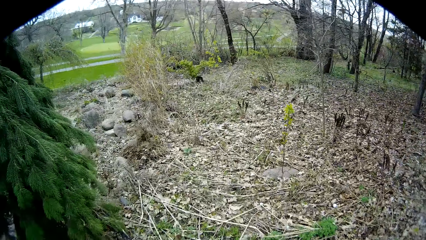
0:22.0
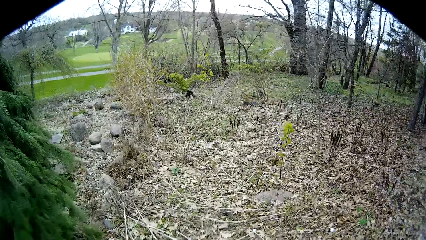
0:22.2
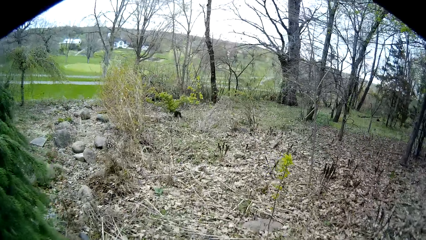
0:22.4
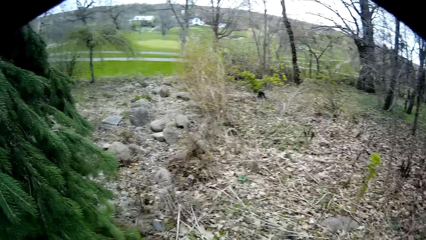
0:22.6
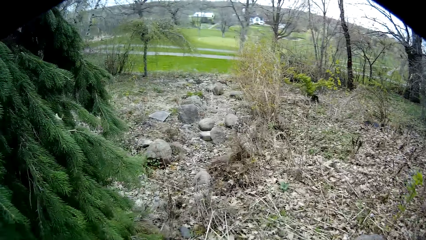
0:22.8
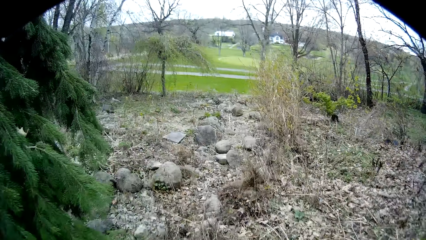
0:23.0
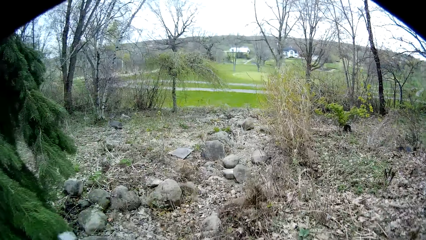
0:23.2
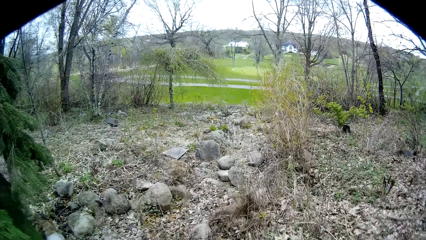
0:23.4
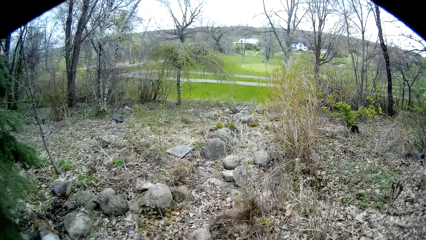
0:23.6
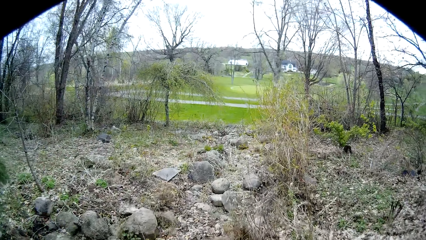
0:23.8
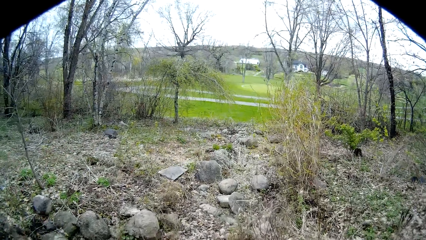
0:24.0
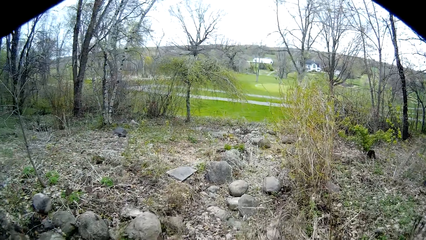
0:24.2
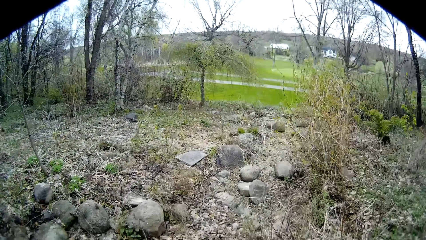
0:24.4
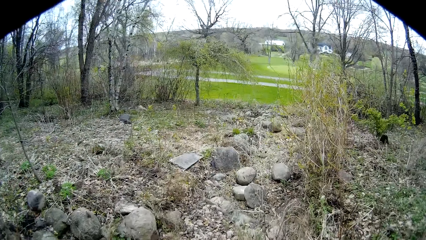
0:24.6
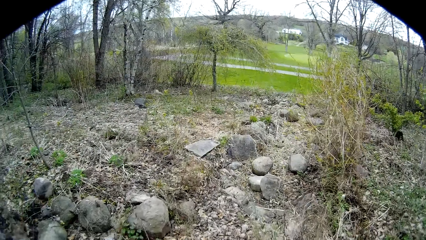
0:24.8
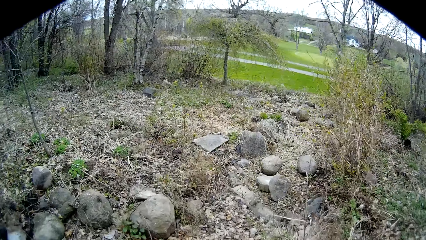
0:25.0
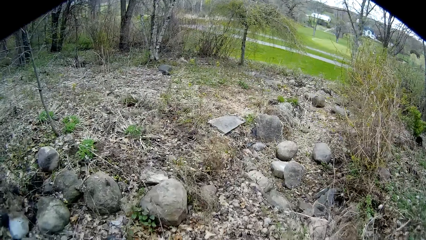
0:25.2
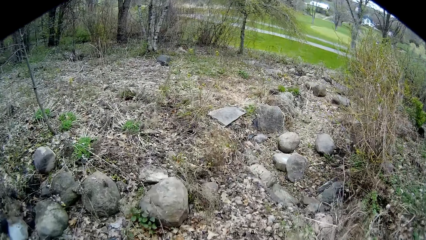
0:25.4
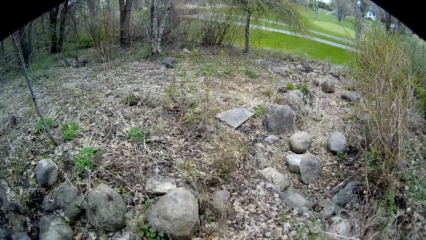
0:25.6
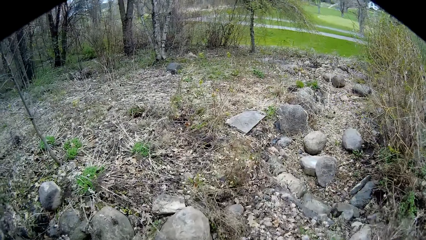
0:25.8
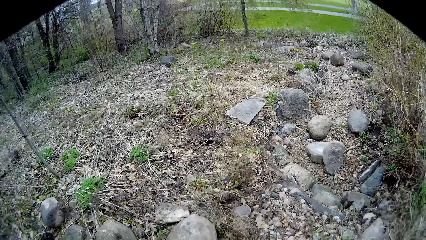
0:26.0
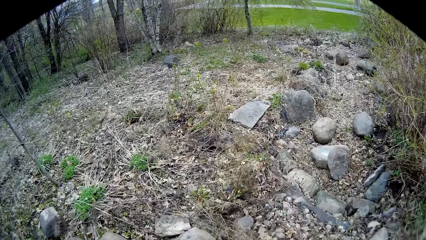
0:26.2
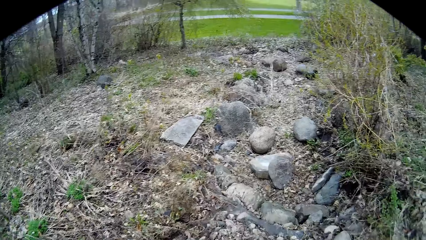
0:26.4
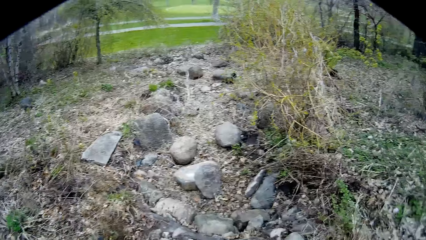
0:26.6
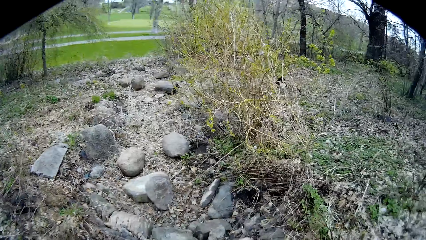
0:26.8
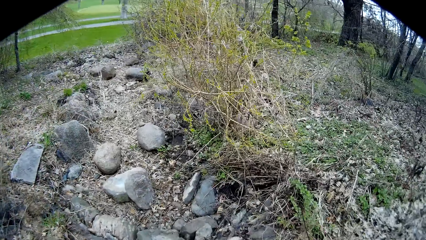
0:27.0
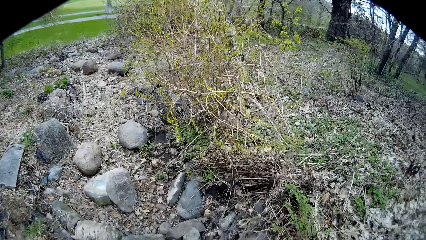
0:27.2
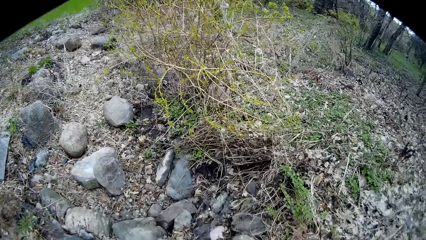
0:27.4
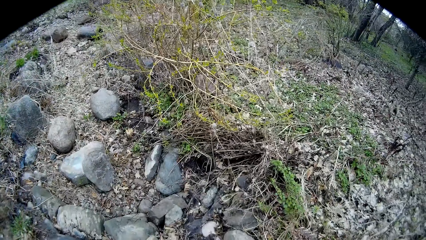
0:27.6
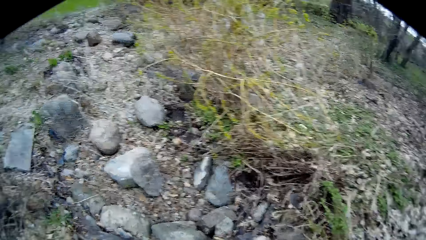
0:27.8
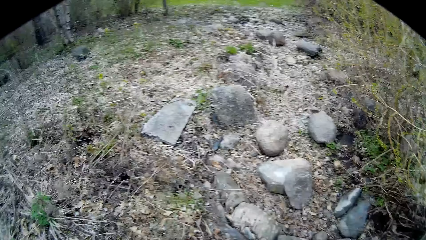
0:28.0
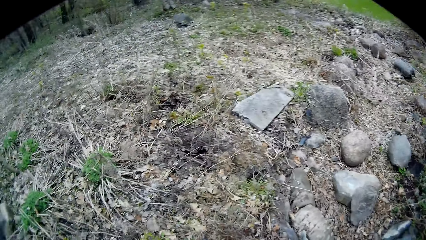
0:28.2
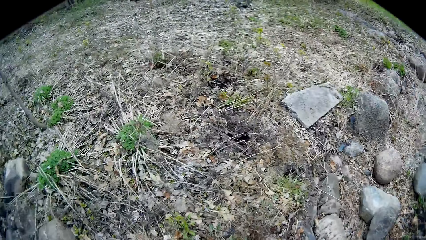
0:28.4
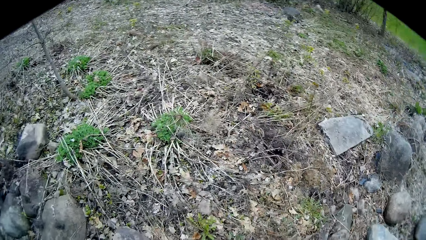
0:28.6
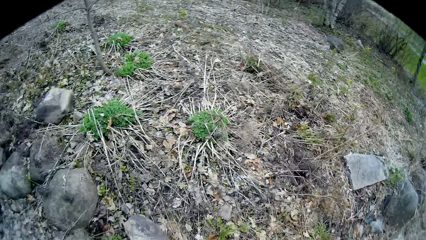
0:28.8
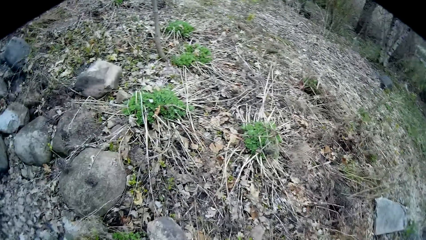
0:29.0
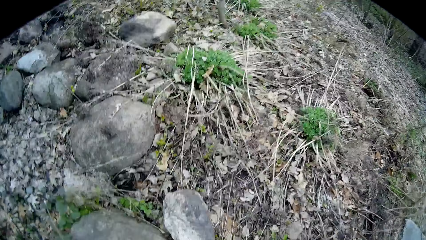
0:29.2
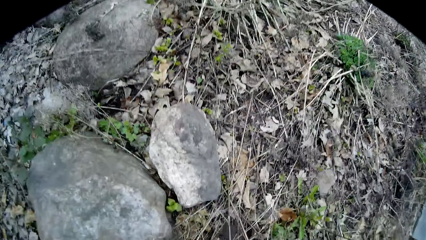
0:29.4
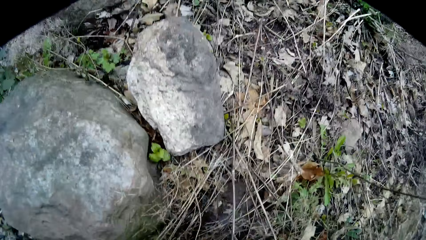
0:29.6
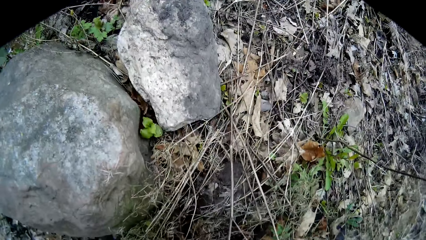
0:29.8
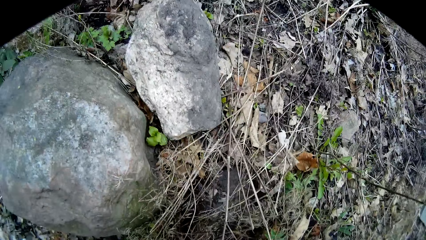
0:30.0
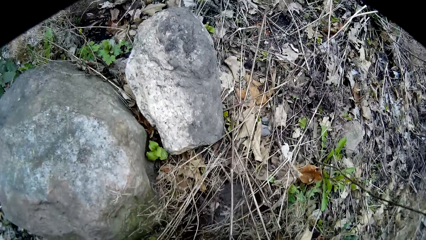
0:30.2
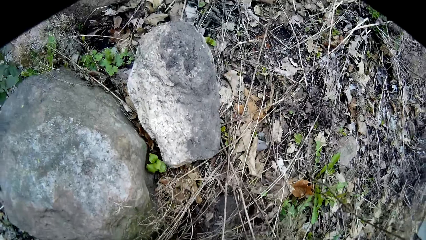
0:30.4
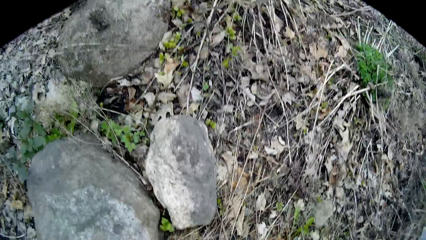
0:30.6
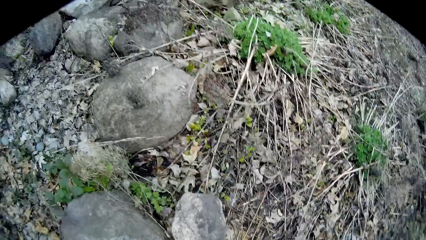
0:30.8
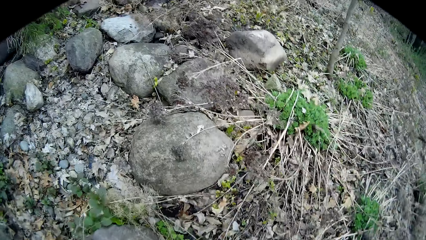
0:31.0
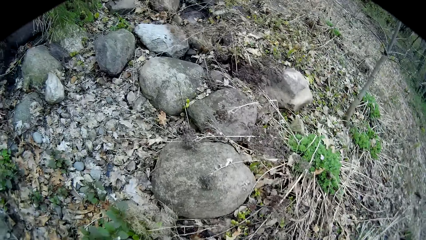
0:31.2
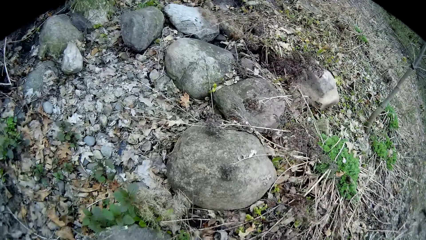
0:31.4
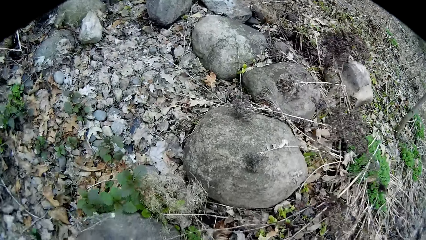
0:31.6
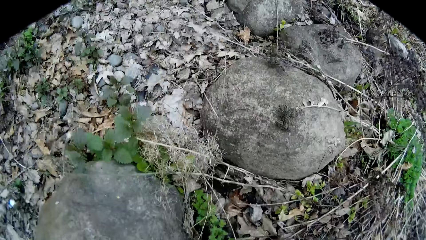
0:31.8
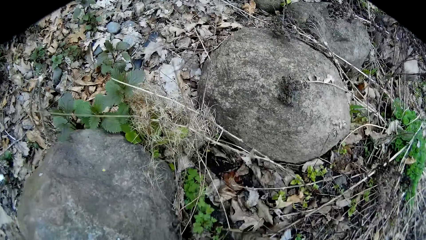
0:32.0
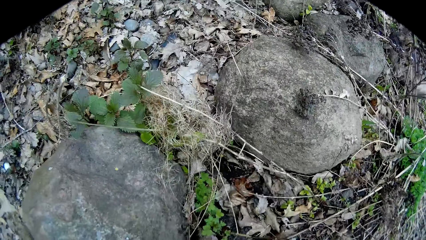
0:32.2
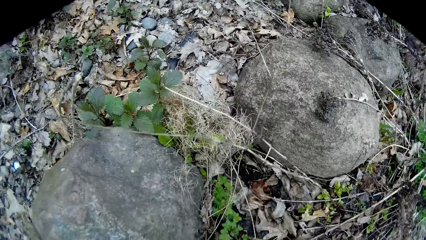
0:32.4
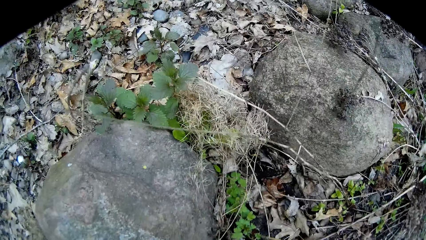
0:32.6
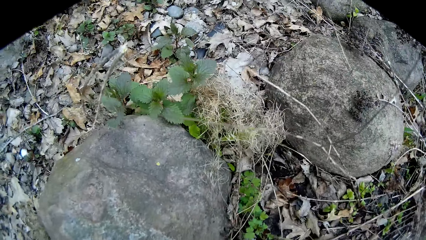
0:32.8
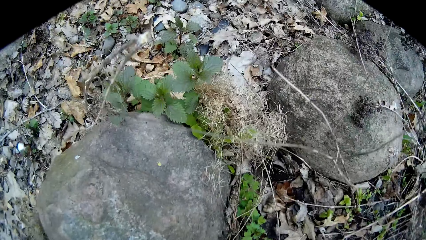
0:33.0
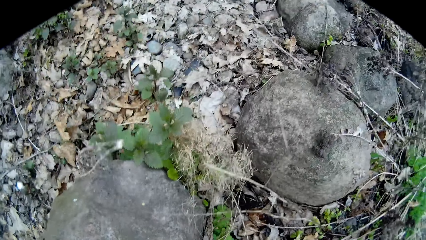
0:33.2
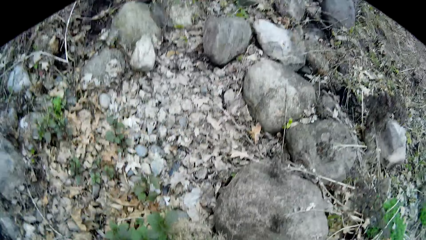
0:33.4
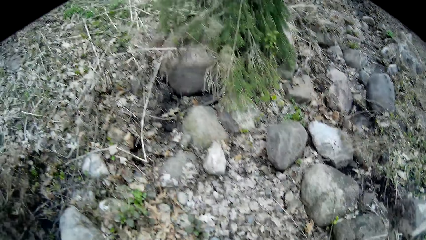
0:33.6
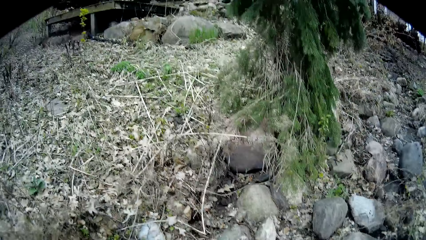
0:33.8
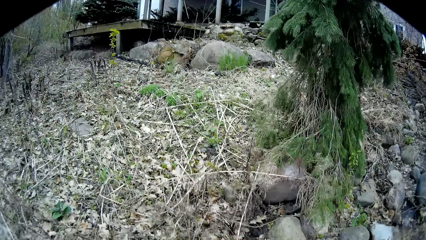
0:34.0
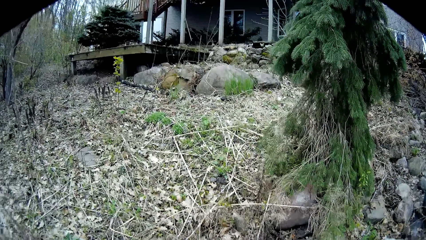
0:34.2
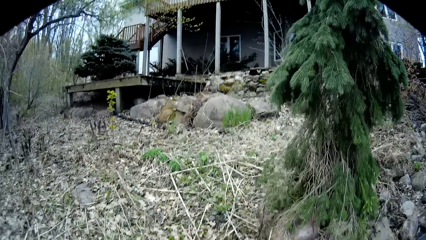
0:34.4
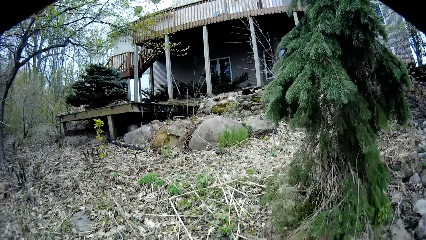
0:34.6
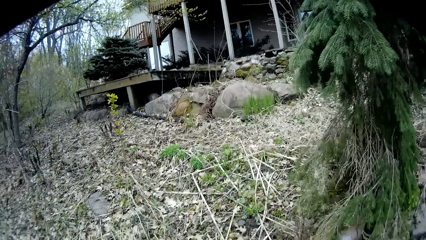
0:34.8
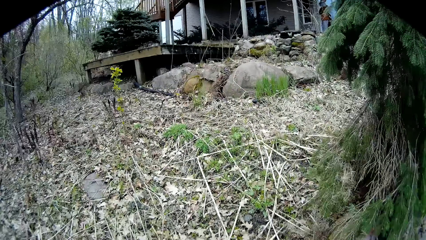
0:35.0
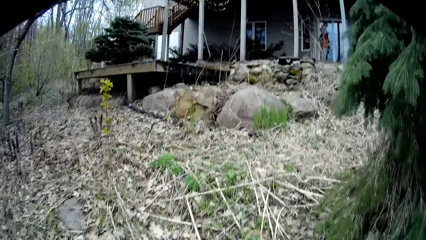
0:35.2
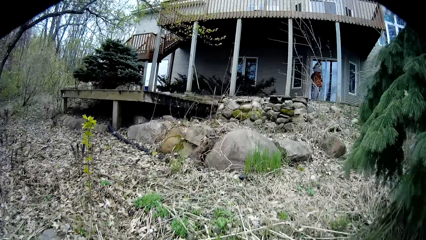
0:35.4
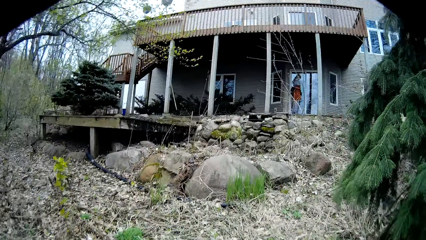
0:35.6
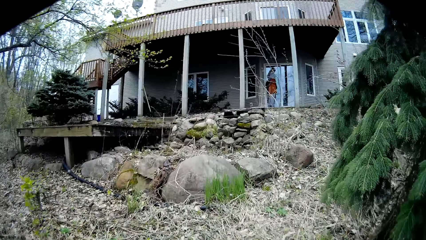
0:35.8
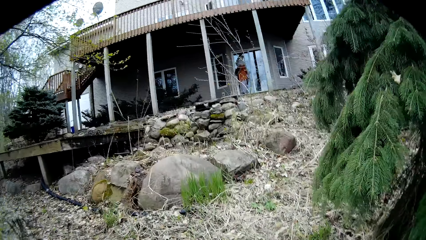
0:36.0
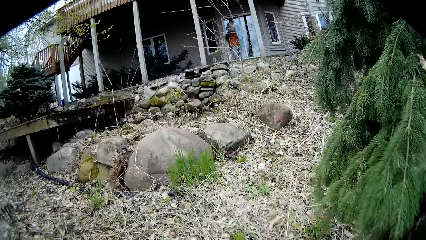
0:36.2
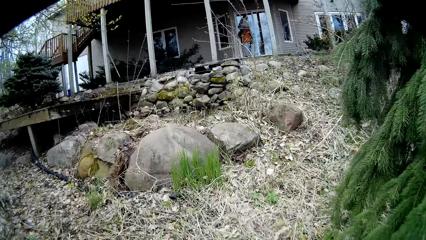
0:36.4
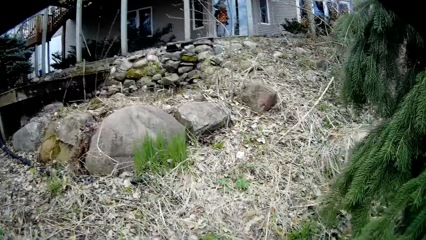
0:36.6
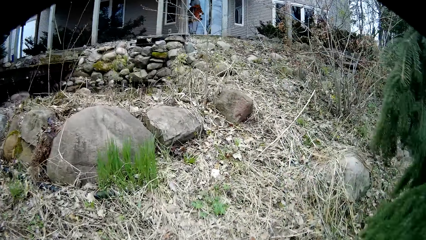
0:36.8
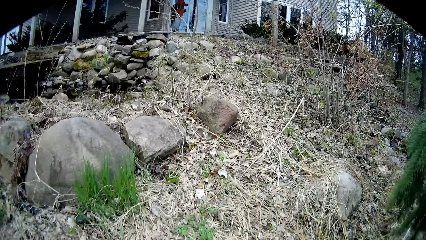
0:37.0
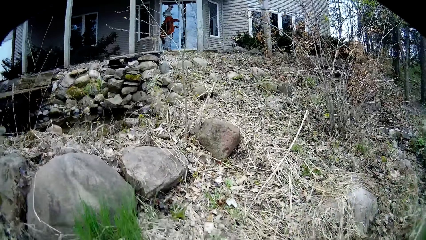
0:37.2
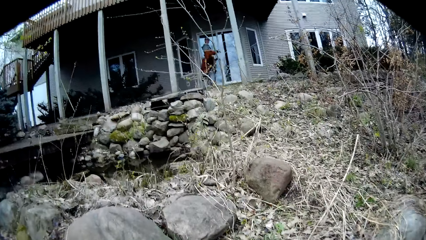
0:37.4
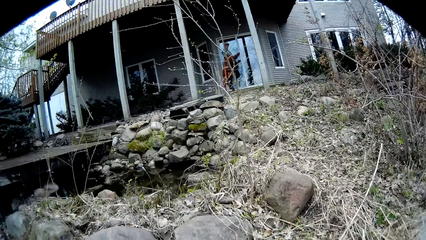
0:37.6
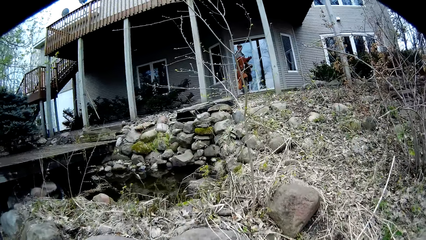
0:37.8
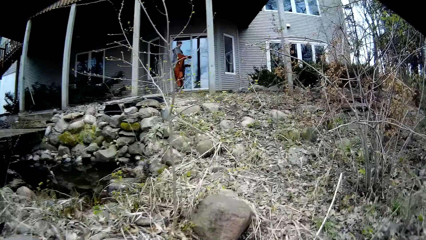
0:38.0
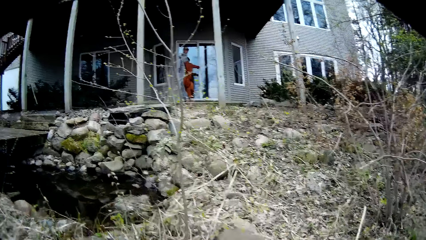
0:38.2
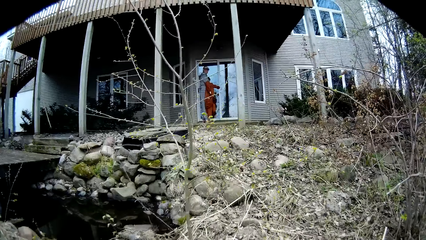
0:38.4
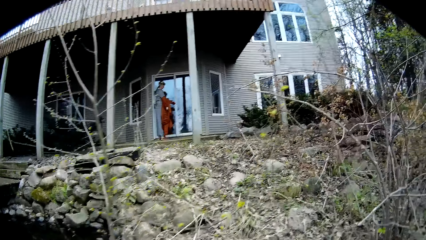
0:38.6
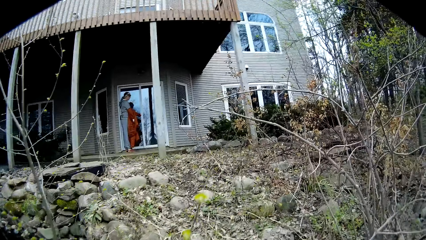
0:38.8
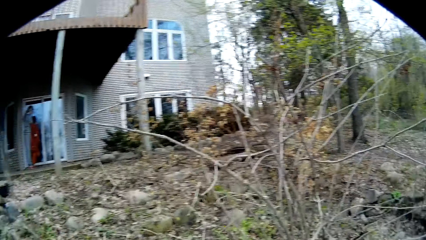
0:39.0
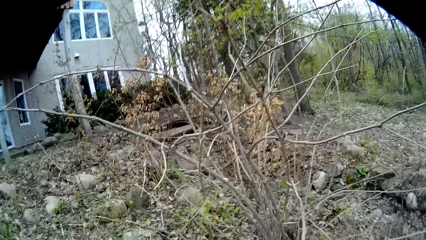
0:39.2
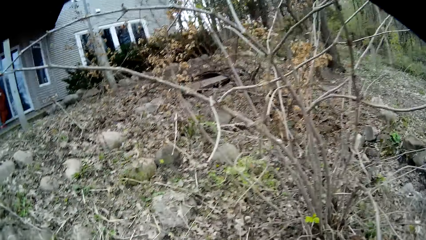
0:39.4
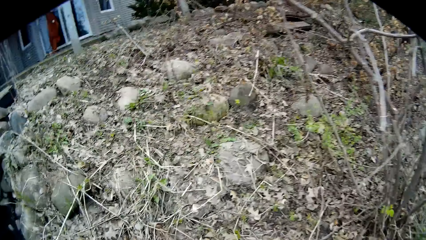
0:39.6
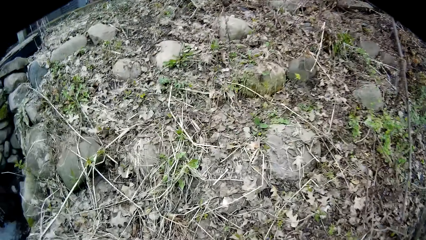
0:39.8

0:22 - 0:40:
The camera wearer walks in the compound. They talk with the woman. They walk in the compound. They look around, and look around again. They bend. They do something. They look around. They do something. They look around. They walk in the compound to the house. The woman pulls off her jacket with both hands. The camera wearer looks around. They walk in the compound.
